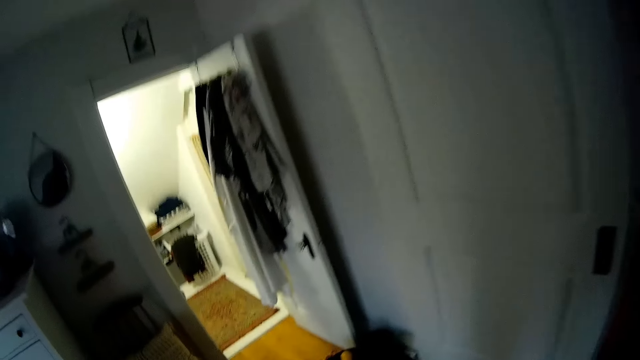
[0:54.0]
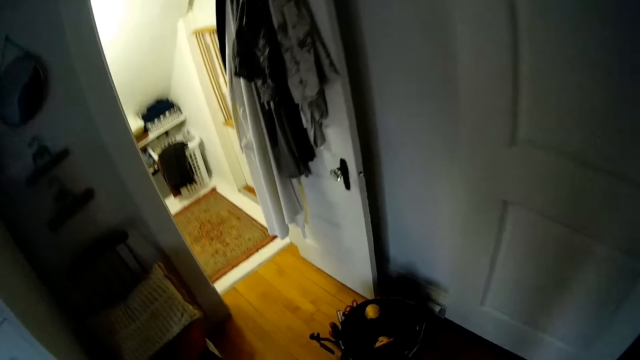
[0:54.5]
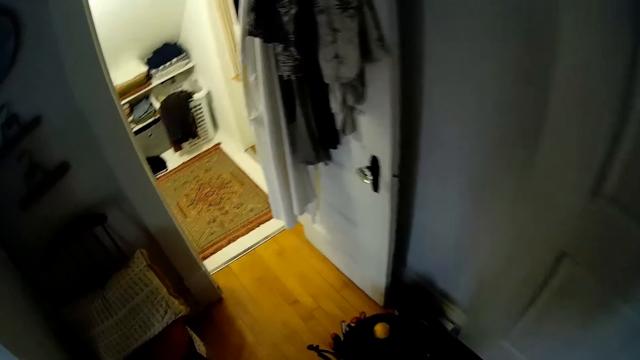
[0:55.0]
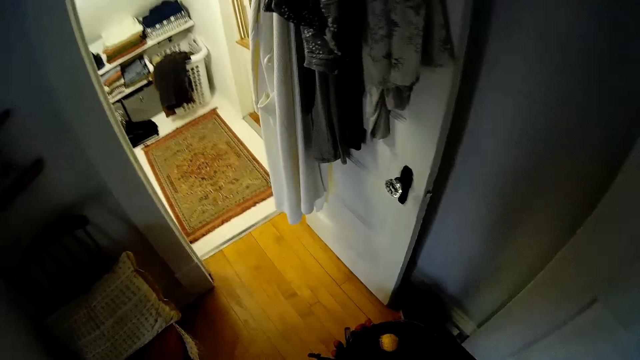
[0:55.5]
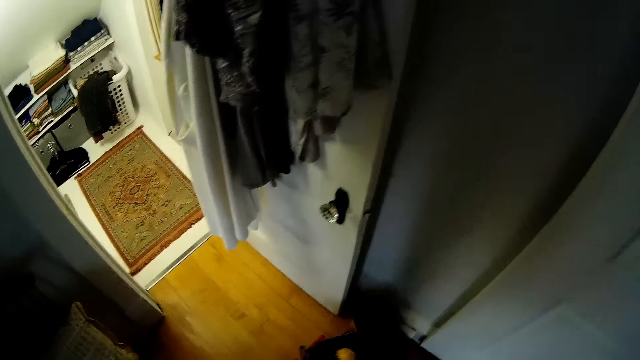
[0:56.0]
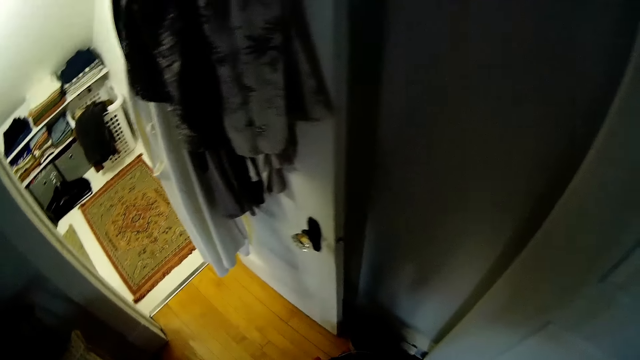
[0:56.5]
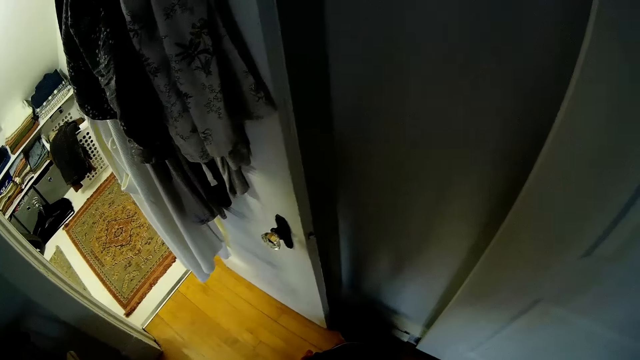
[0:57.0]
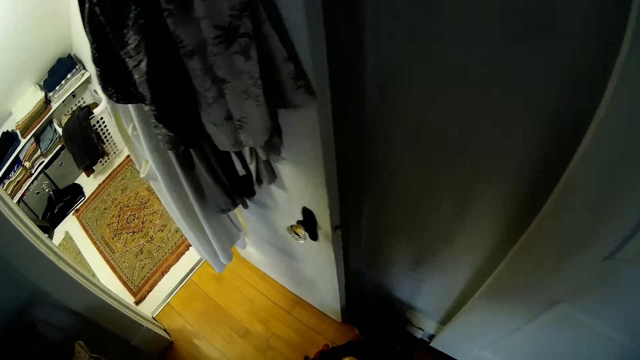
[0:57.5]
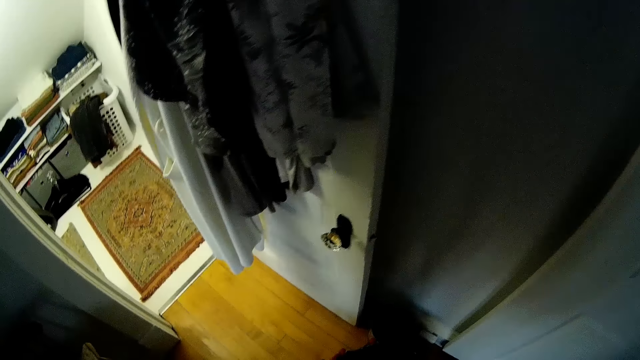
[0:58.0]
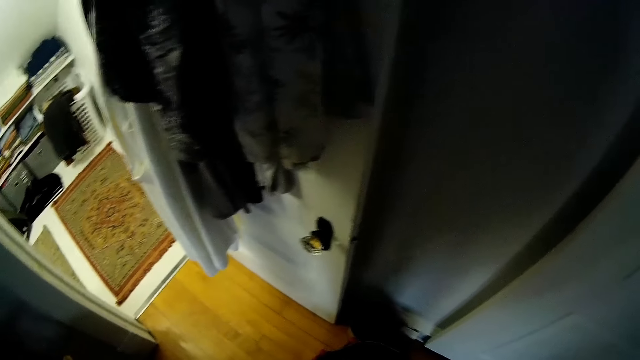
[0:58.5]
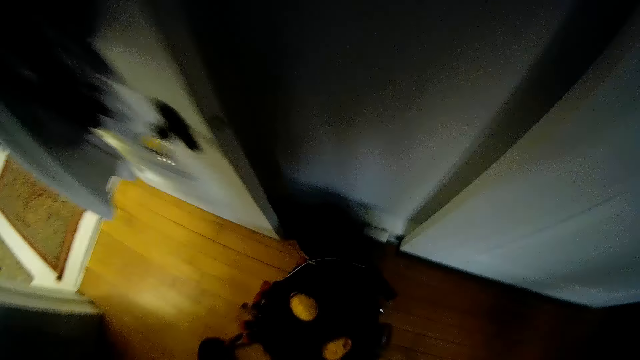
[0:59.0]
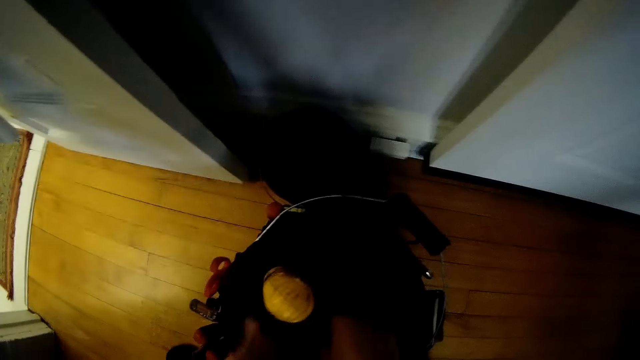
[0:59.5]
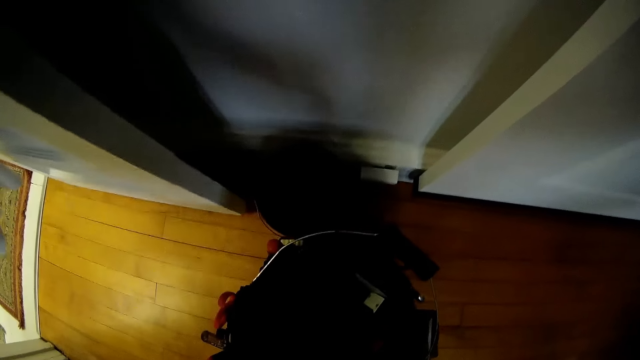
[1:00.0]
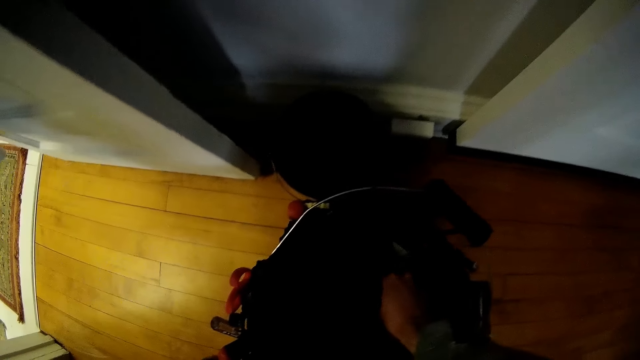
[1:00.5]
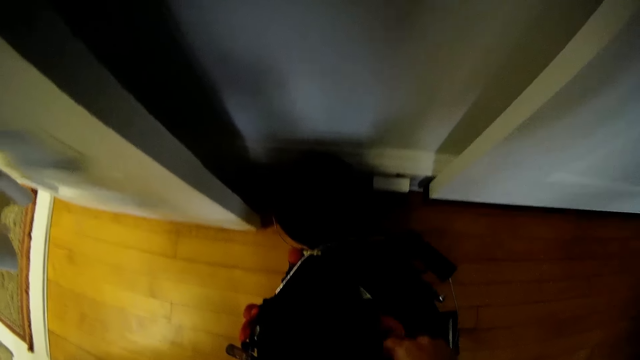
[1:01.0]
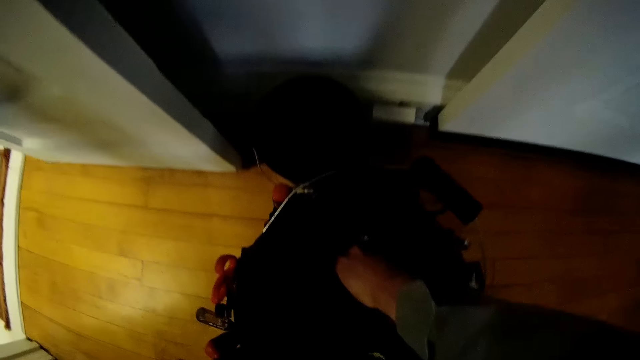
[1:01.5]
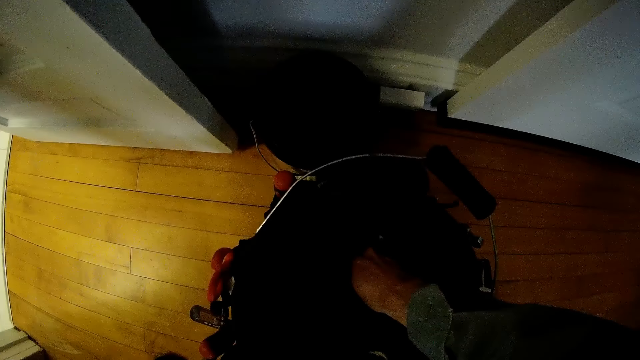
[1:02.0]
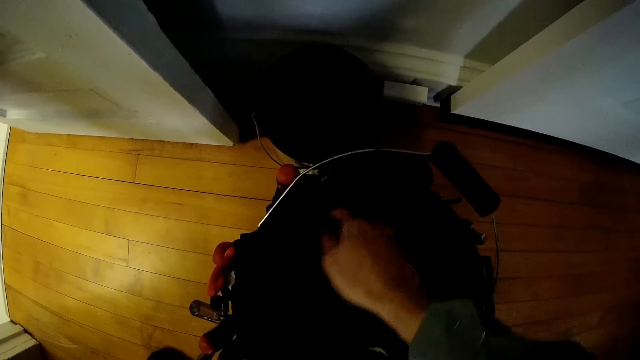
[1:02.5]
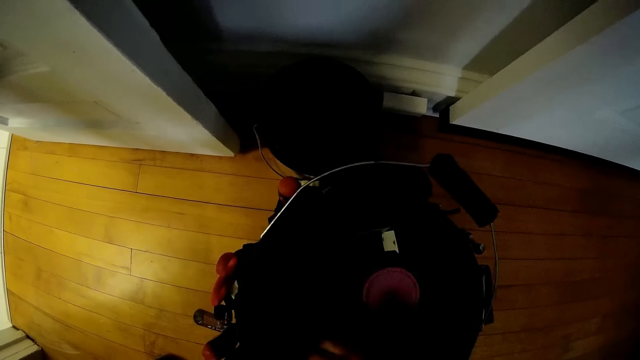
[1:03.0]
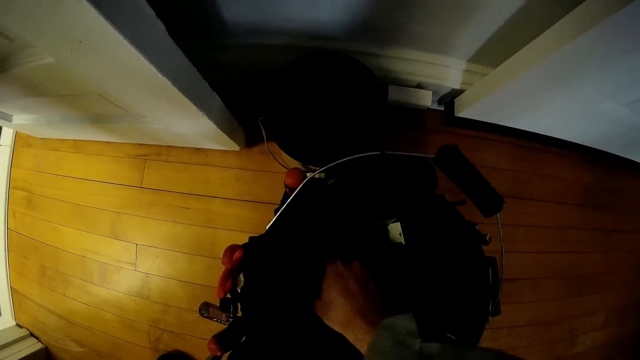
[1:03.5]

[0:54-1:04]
The camera wearer walks towards another room. He picks up a portable drill with his hands. He rummages through the toolbox with his right hand. He looks inside a basket.

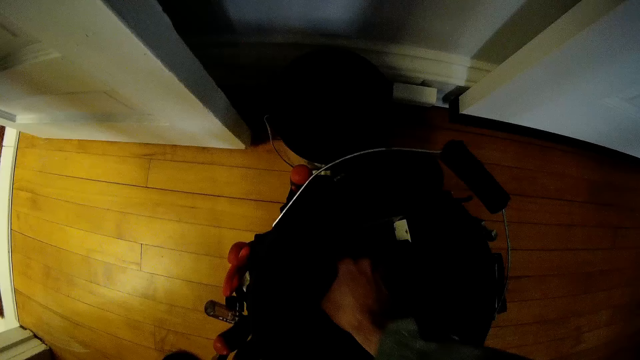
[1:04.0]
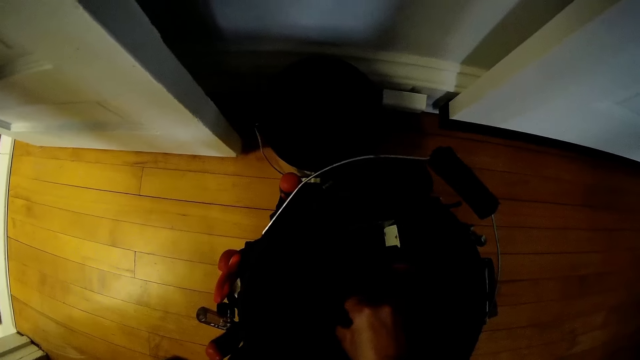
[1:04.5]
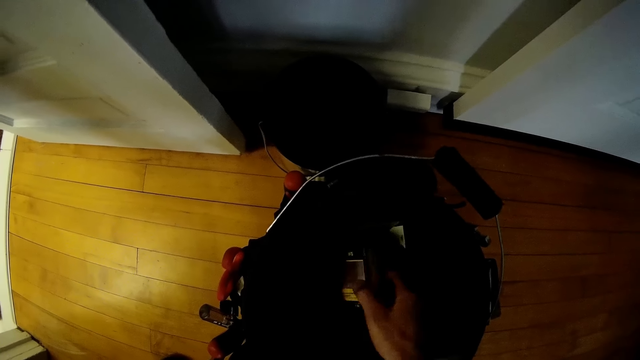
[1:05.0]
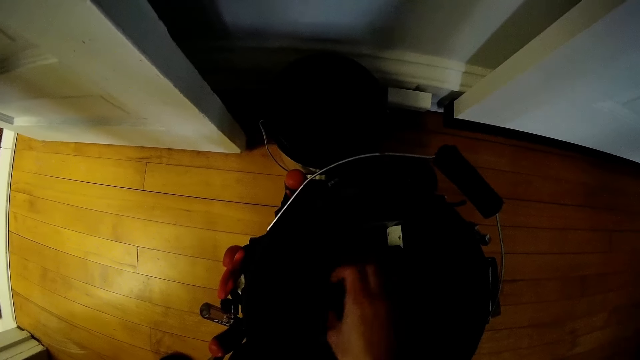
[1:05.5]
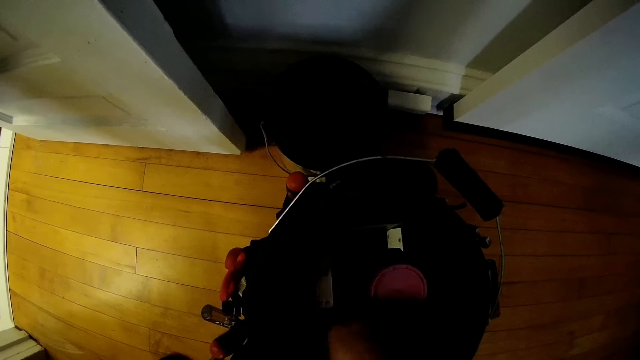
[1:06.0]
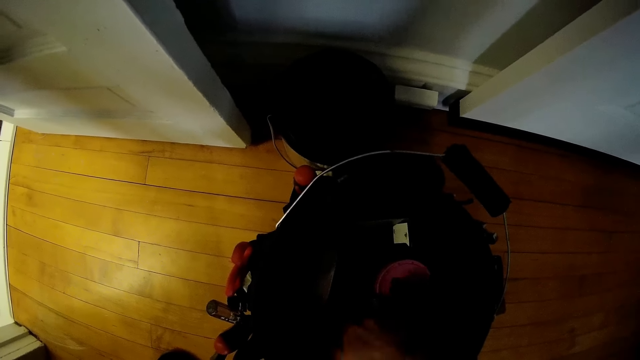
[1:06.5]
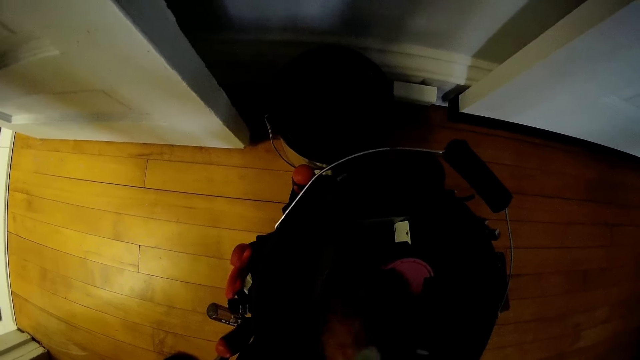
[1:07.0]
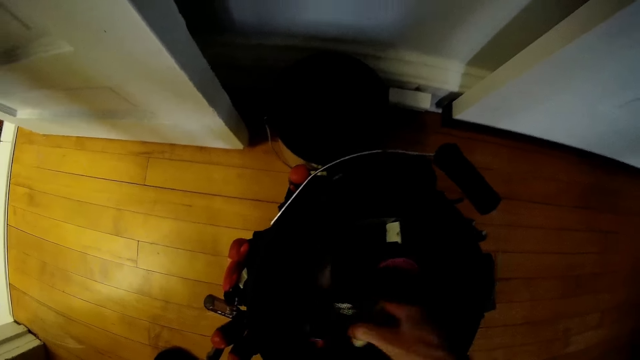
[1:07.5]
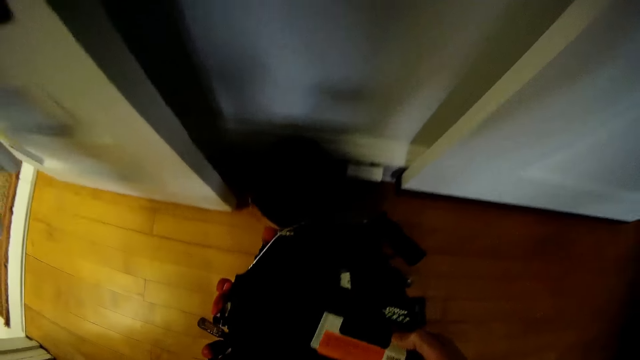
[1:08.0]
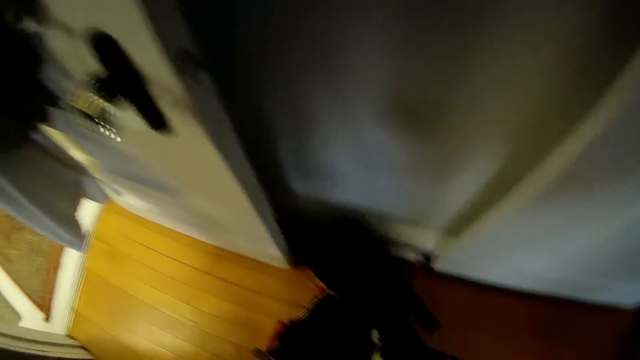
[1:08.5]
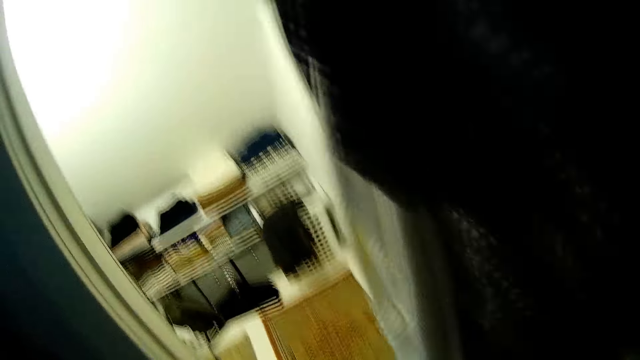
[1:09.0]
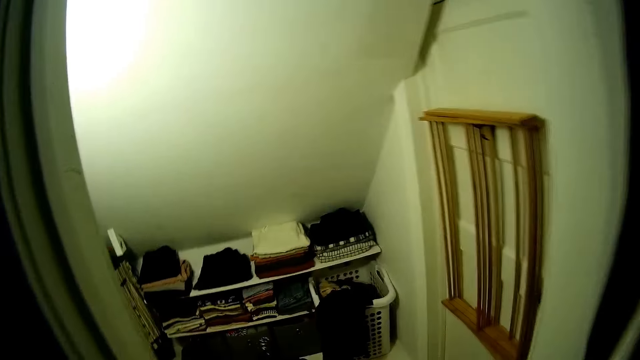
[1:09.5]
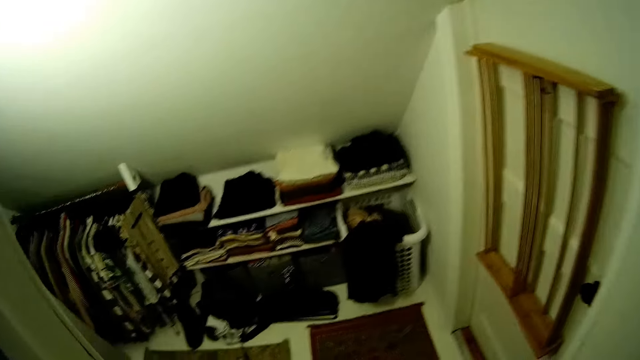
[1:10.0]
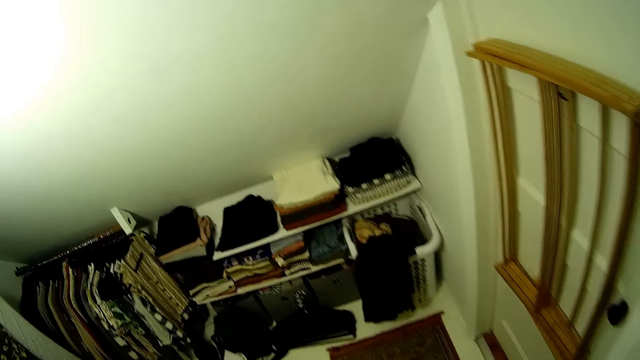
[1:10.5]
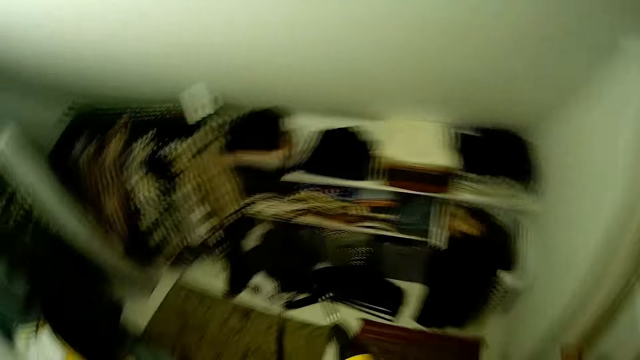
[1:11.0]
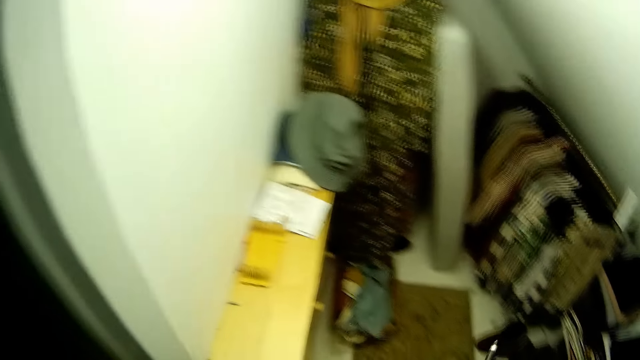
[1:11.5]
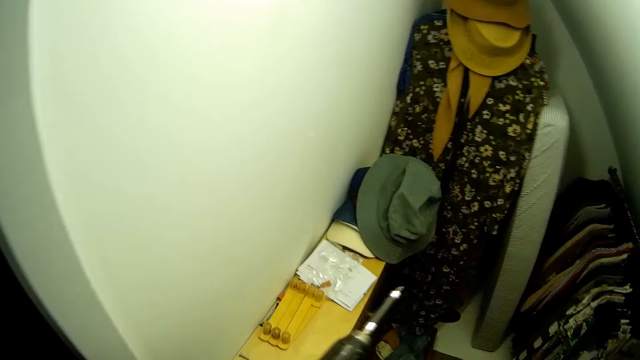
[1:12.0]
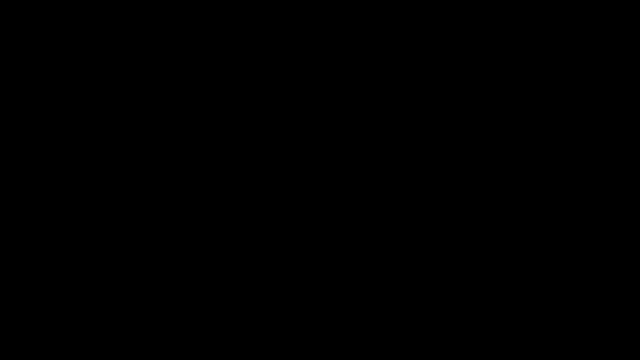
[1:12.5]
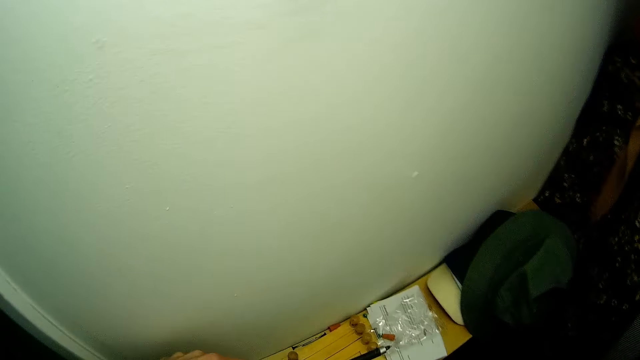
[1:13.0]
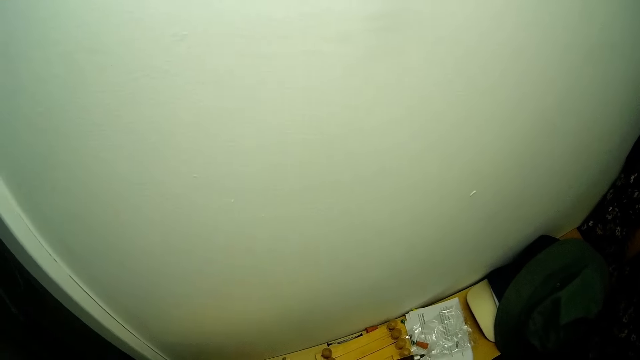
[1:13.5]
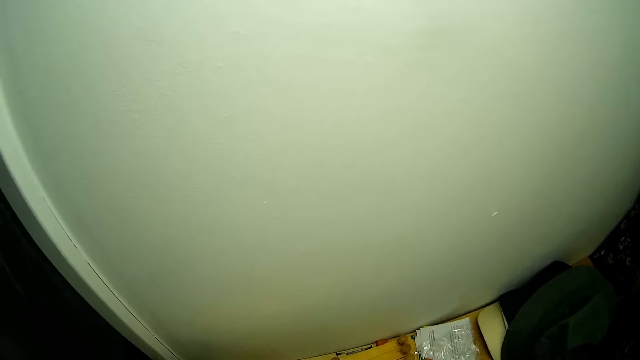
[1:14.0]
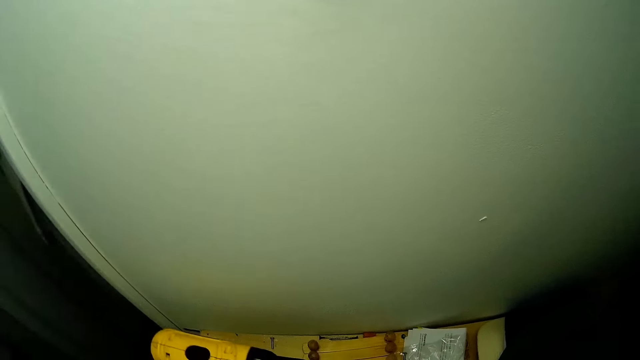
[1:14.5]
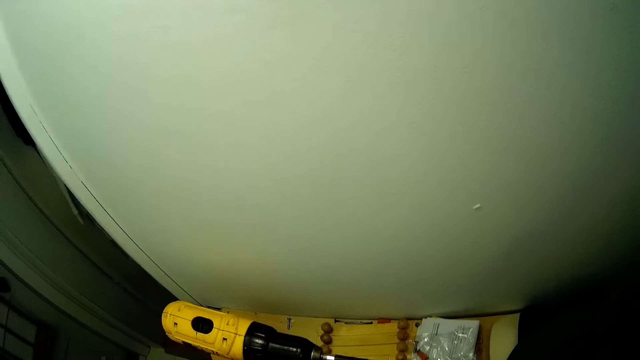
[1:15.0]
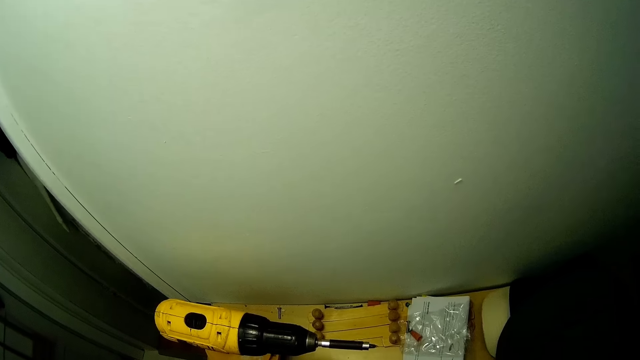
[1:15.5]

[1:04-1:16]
The camera wearer picks up an object from the basket. He drops the object in the basket. He picks up a pack of nails from the toolbox with his right hand. He walks into the cloth closet. He turns around.
